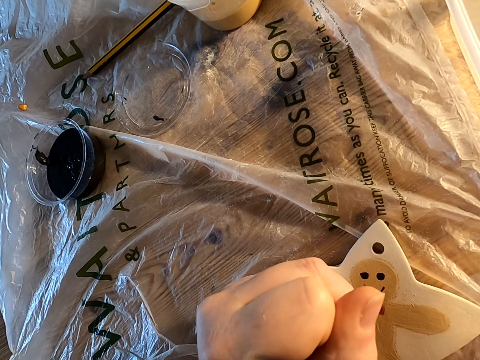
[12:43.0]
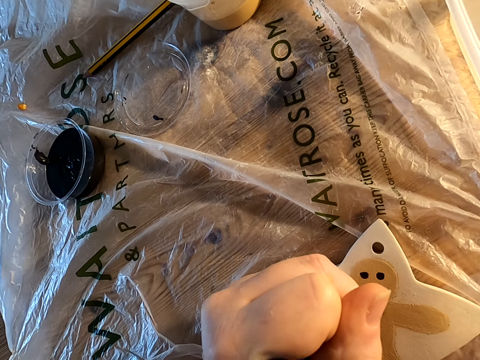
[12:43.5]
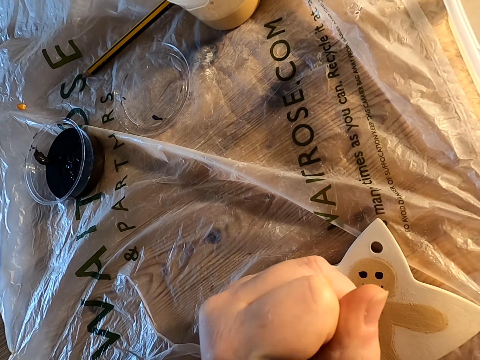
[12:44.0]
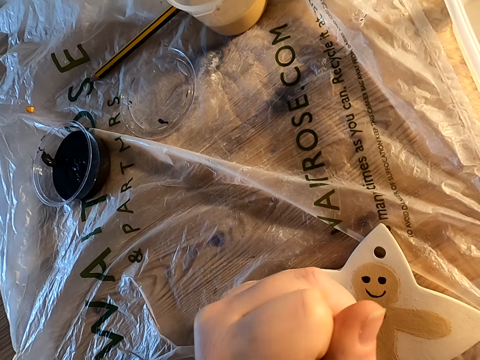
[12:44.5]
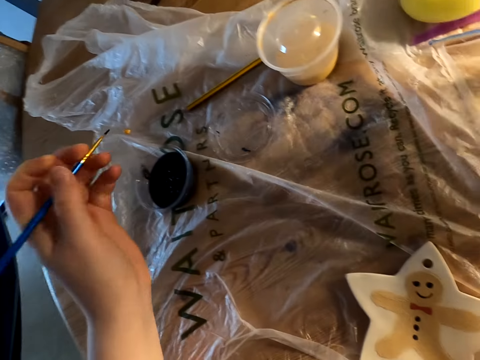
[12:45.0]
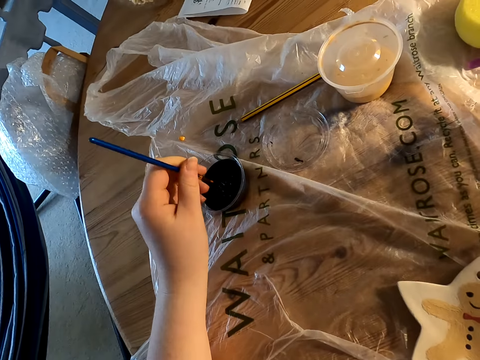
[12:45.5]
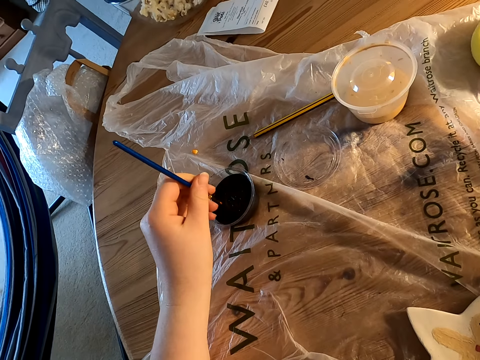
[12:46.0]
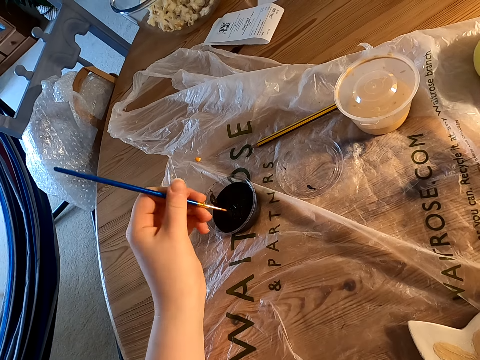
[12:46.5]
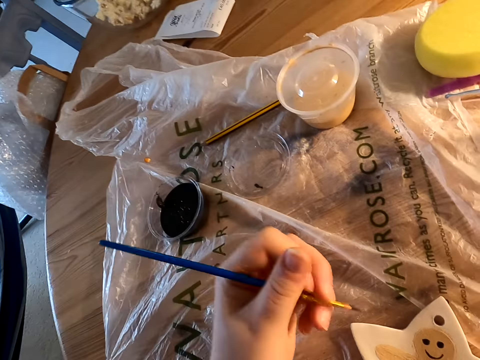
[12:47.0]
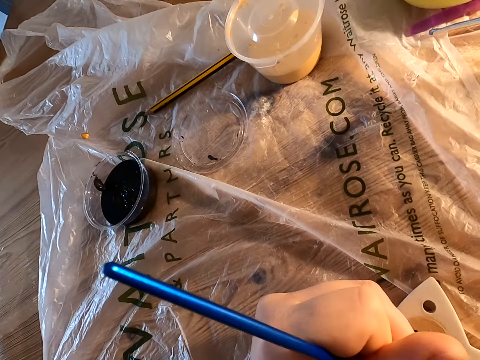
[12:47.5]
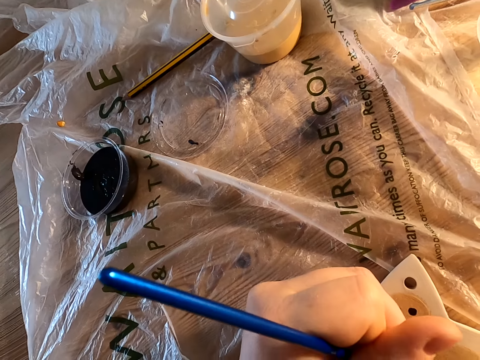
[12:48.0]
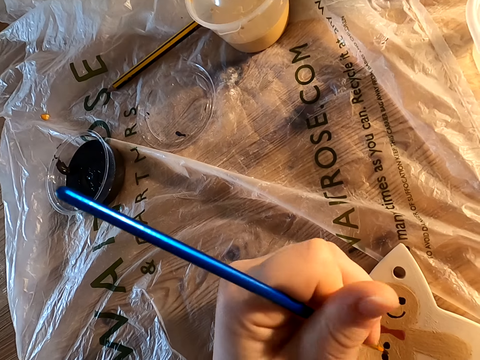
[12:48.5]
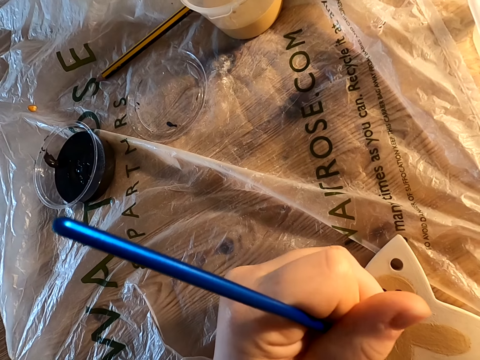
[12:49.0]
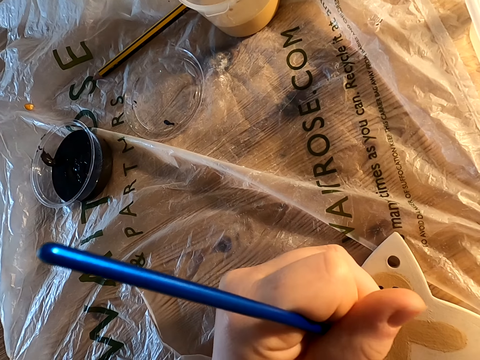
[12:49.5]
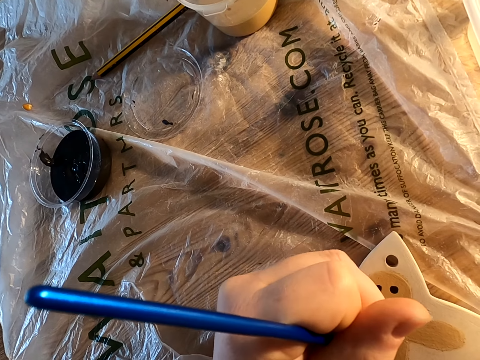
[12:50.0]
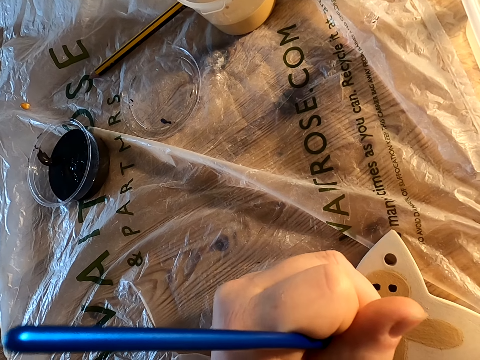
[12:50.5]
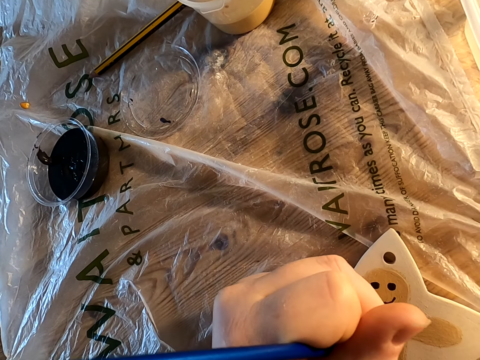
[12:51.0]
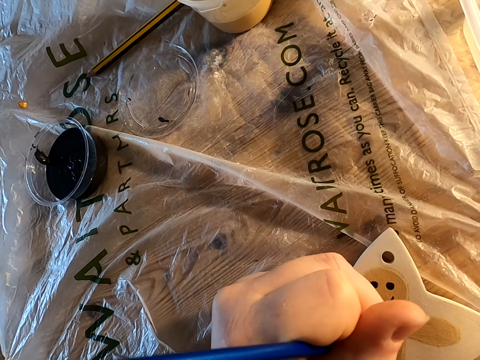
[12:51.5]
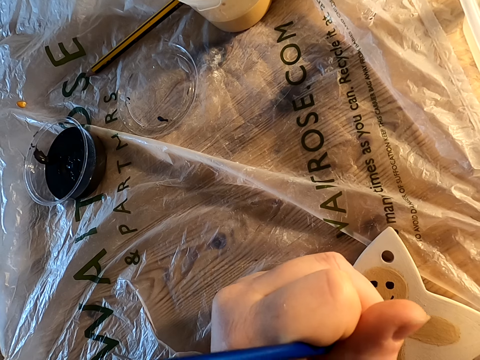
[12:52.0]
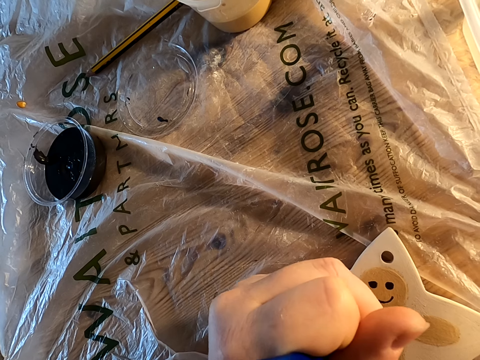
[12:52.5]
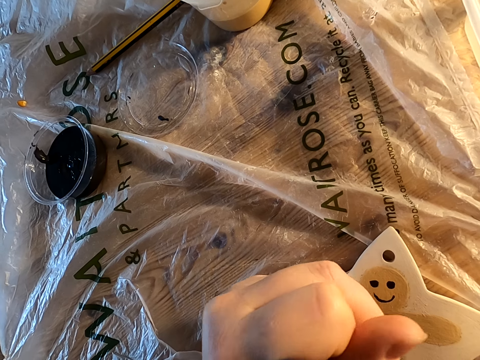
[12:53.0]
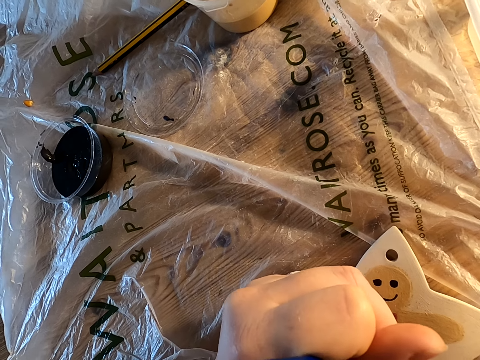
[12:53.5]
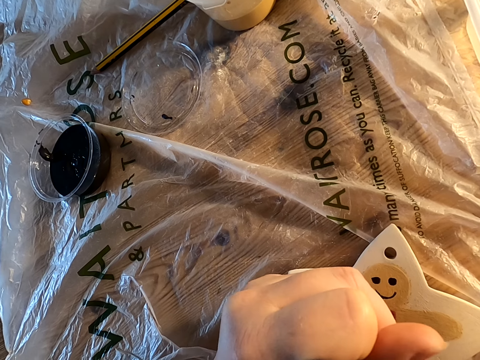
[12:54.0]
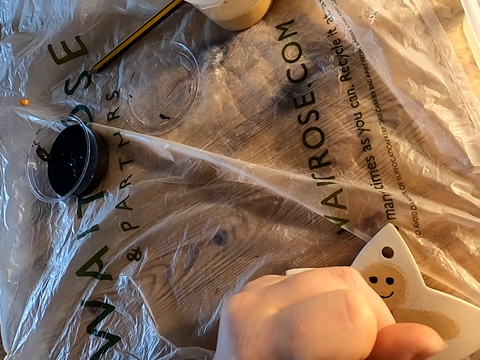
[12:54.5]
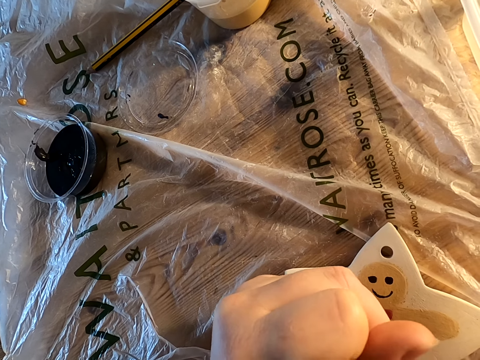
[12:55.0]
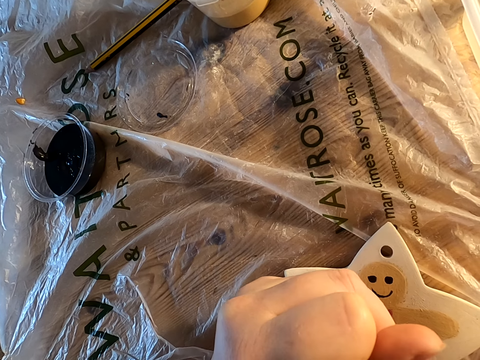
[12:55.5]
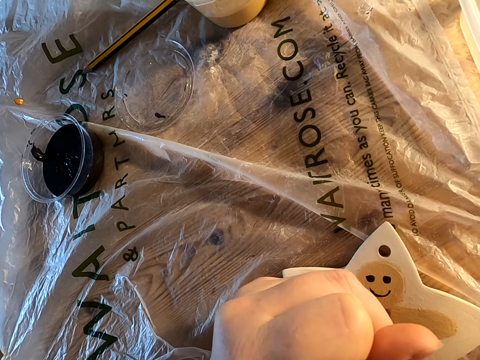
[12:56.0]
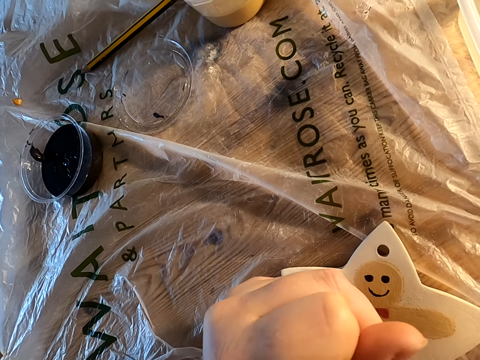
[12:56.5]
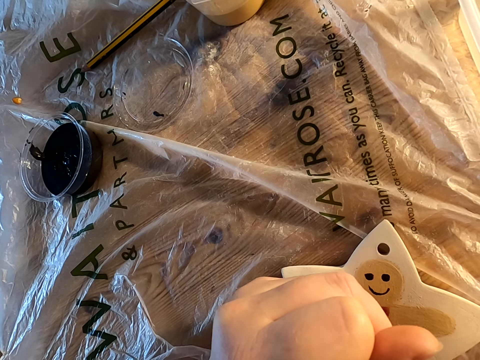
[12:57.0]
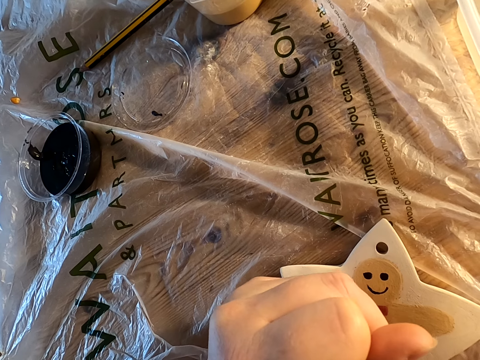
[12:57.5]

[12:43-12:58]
The camera wearer dips the paint in the plastic can on the table. They decorate something on the table with a paint brush.

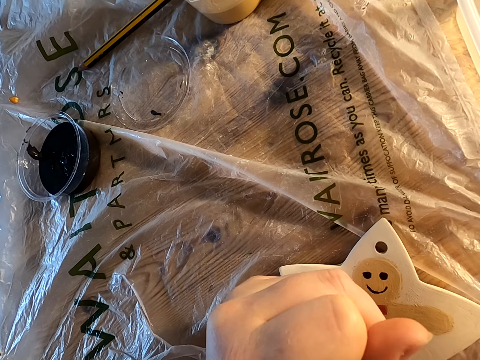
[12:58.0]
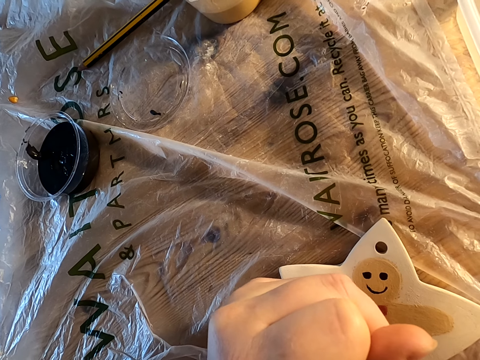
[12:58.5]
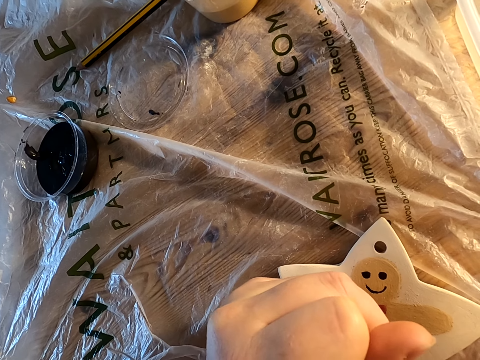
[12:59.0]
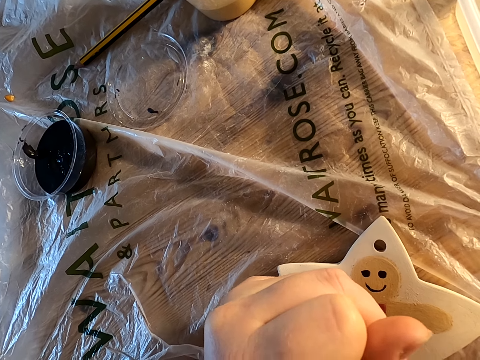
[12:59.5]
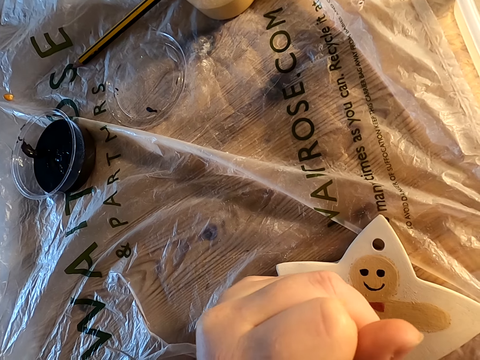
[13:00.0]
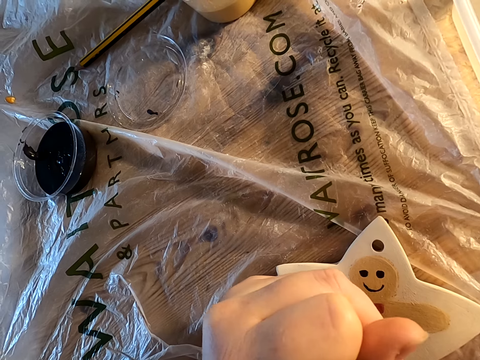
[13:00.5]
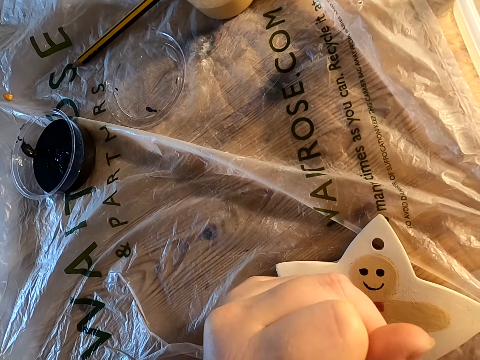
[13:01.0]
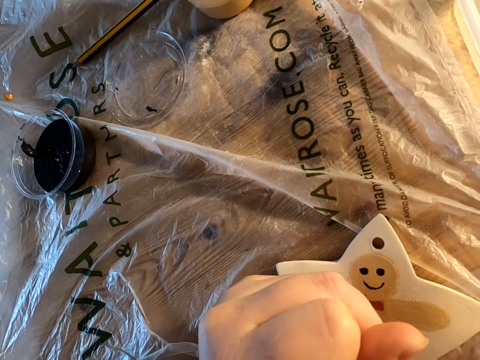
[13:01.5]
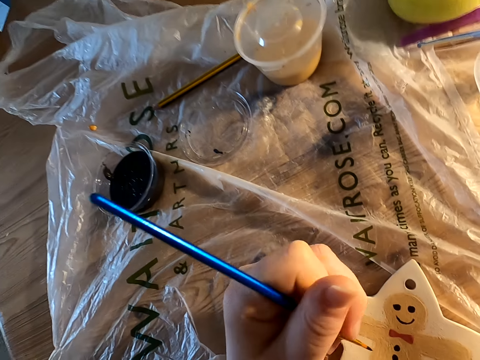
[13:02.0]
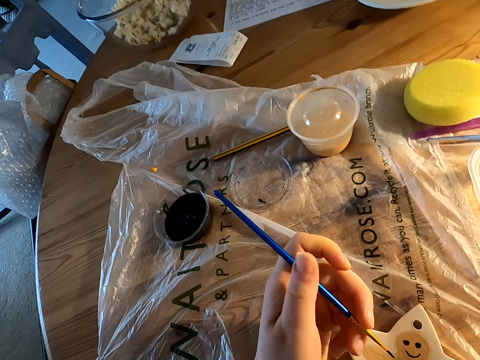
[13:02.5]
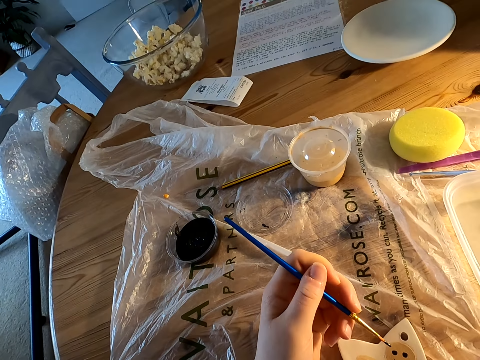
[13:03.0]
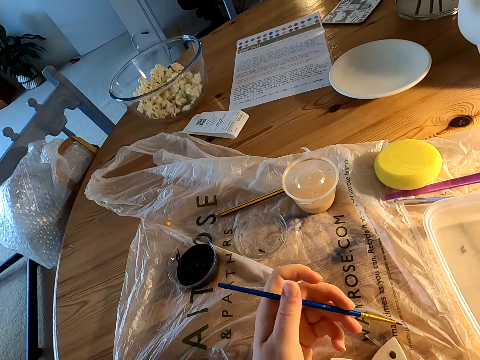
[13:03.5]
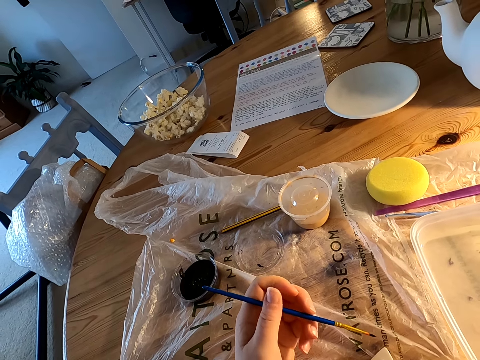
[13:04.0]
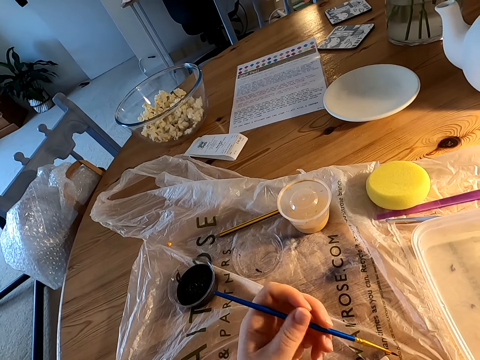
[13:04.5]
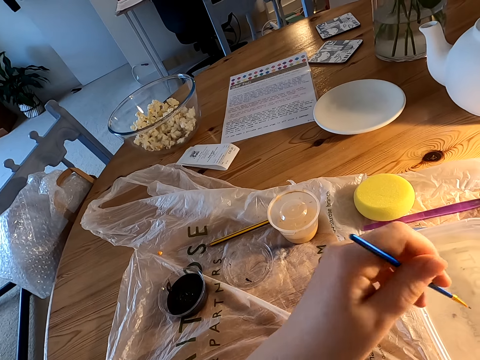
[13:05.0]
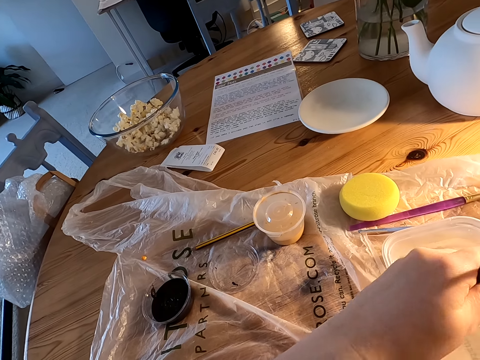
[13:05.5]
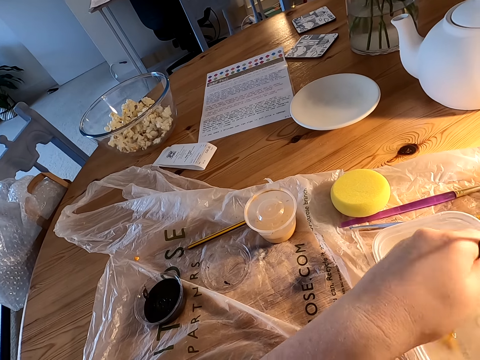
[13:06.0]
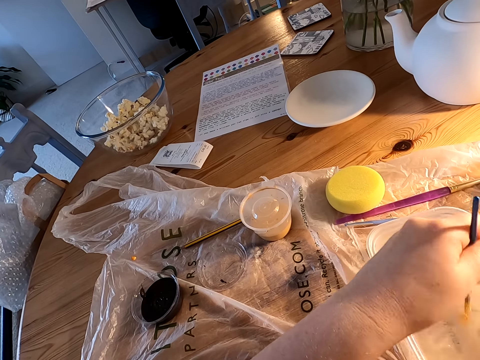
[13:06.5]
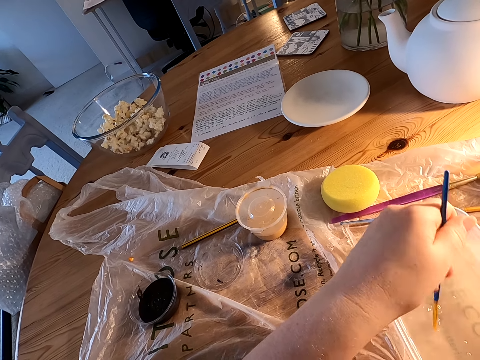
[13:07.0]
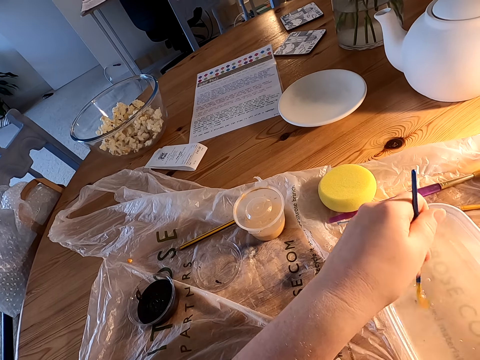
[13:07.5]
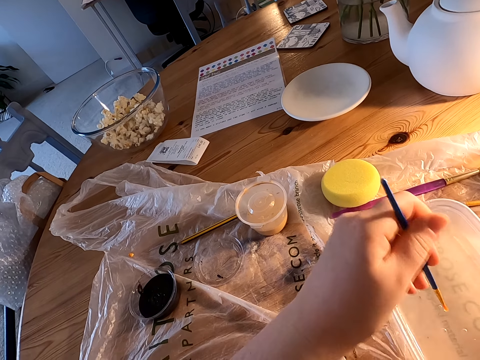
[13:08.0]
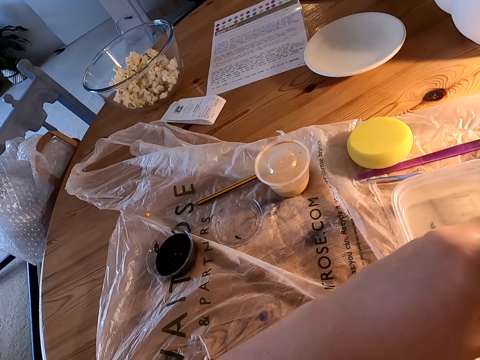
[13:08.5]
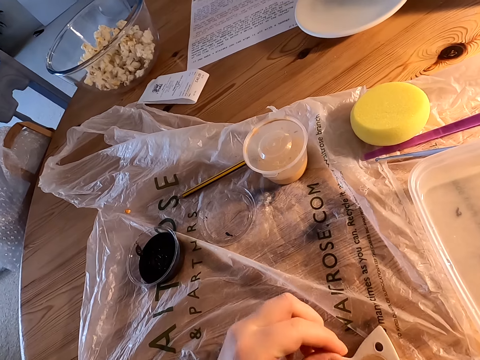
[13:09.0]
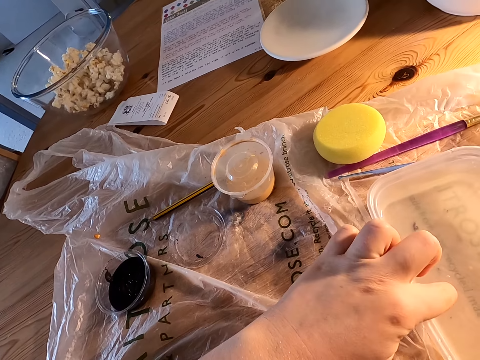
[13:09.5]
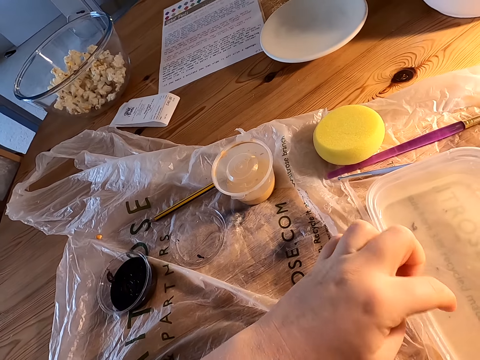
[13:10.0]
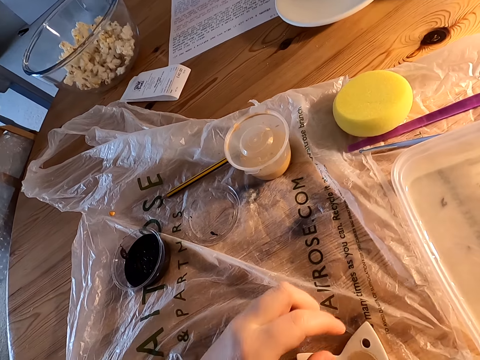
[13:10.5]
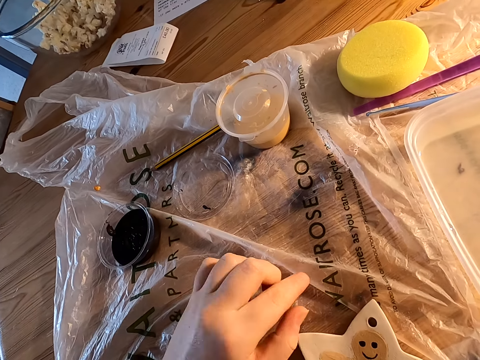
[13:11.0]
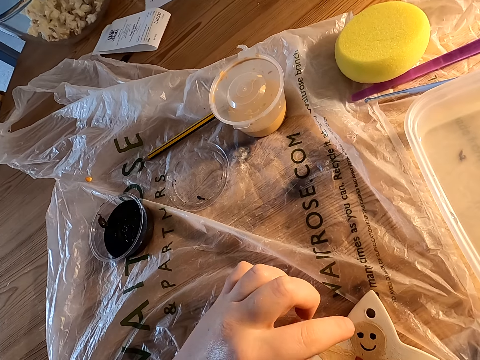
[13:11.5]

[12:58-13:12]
The camera wearer holds the brush with his left hand. He rotates the paint brush in colorless liquid. He dips the paint brush in the plastic can with water on the table. He dips a finger in the colorless liquid.
